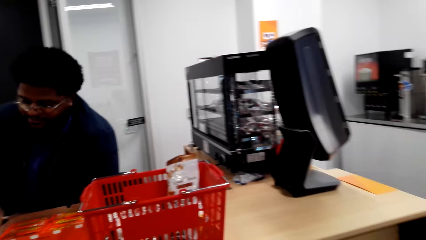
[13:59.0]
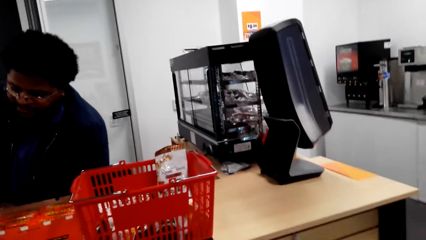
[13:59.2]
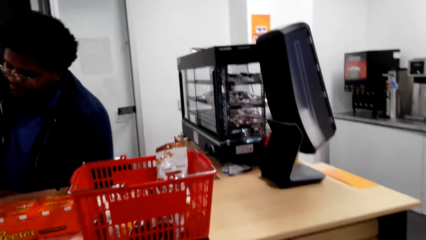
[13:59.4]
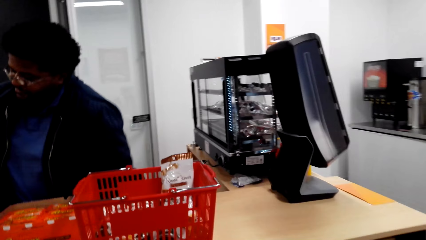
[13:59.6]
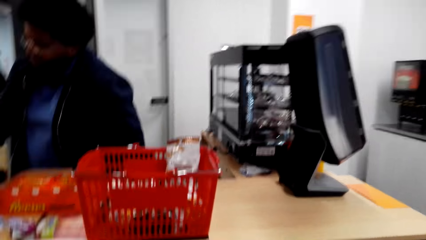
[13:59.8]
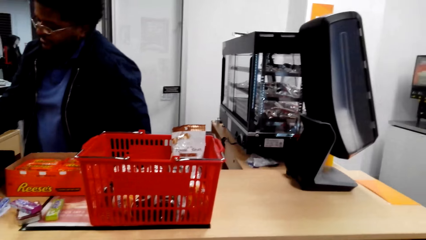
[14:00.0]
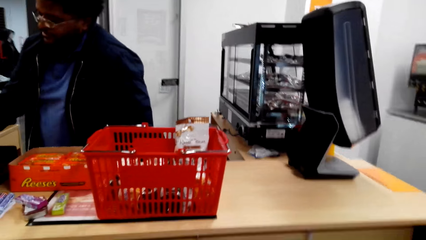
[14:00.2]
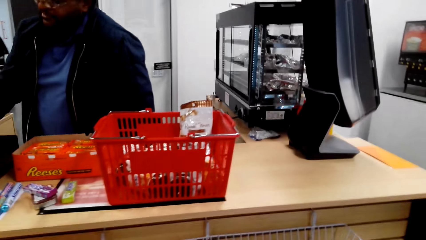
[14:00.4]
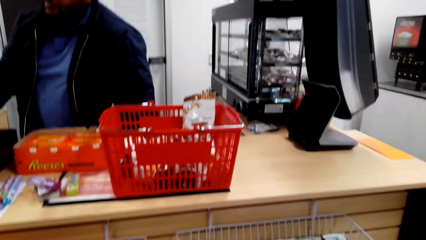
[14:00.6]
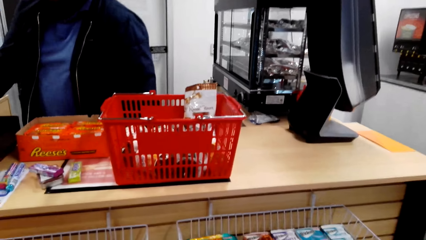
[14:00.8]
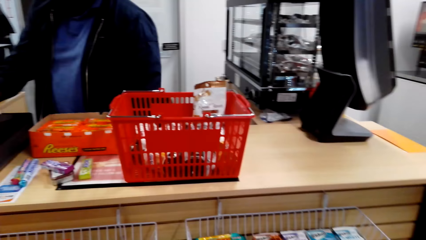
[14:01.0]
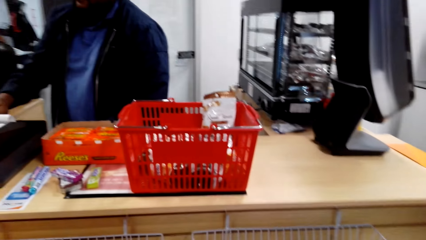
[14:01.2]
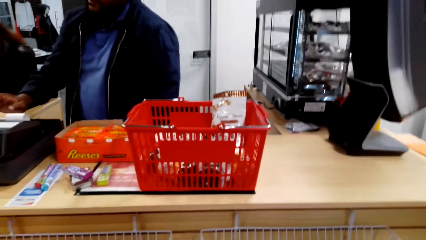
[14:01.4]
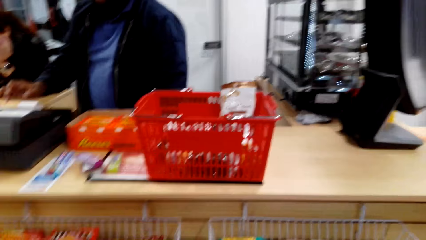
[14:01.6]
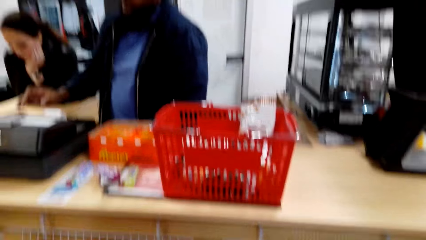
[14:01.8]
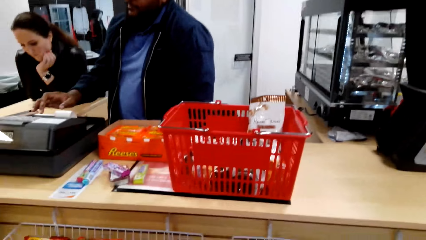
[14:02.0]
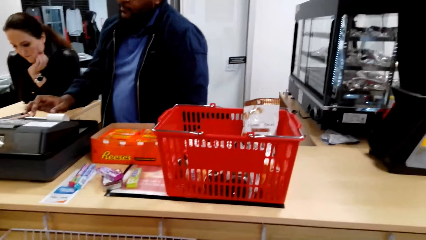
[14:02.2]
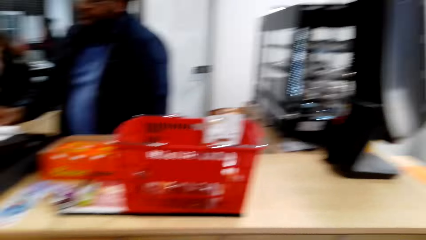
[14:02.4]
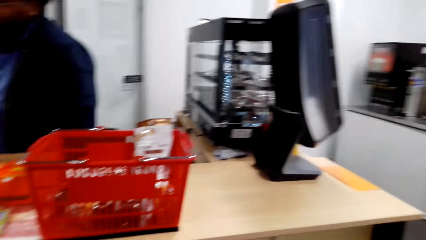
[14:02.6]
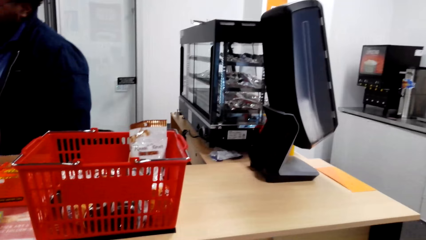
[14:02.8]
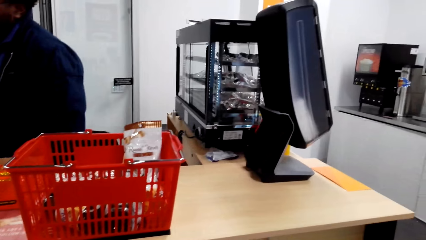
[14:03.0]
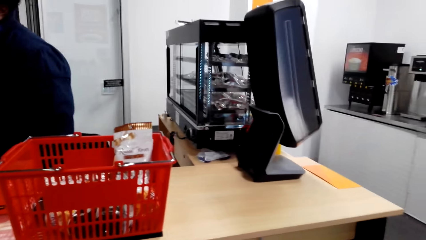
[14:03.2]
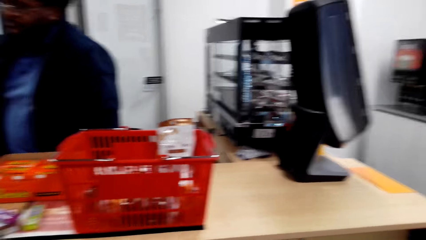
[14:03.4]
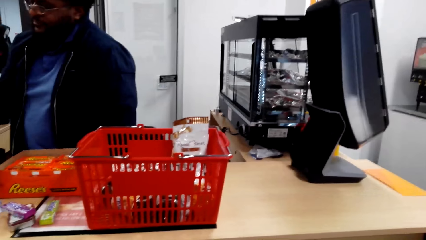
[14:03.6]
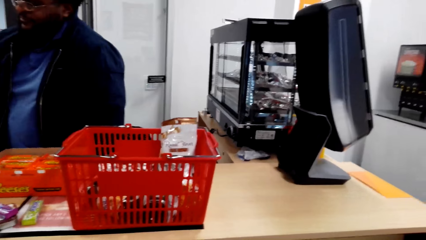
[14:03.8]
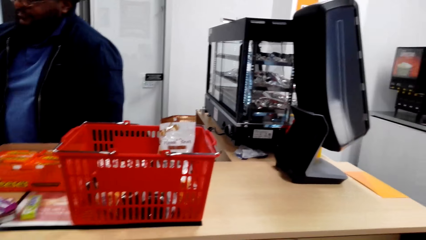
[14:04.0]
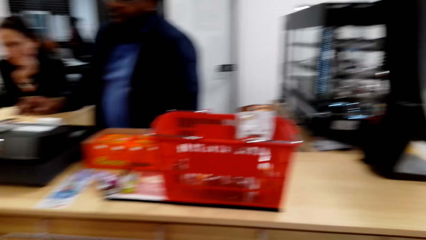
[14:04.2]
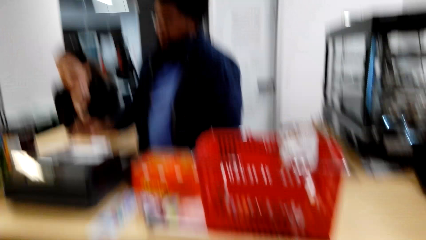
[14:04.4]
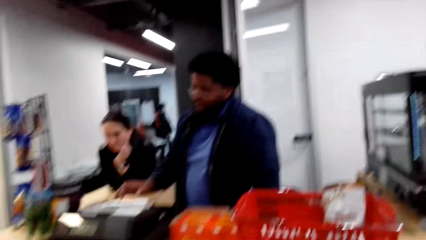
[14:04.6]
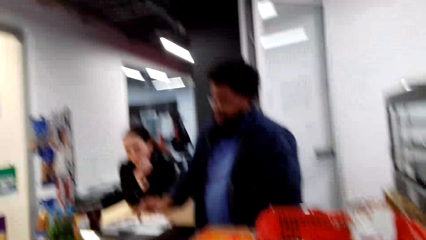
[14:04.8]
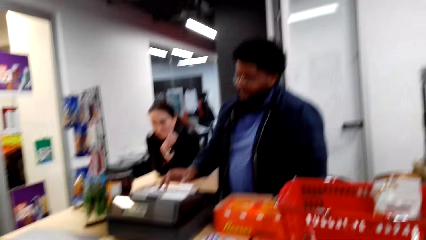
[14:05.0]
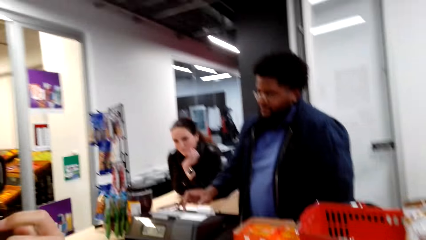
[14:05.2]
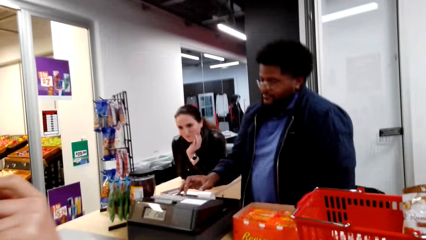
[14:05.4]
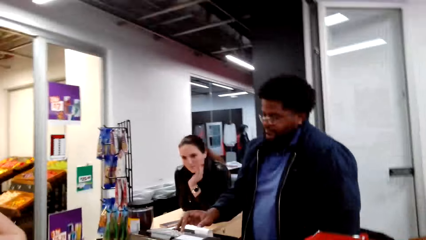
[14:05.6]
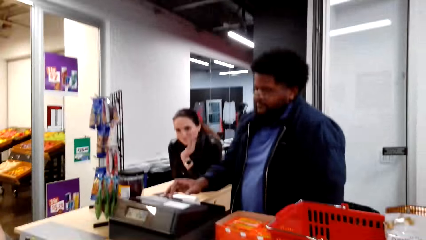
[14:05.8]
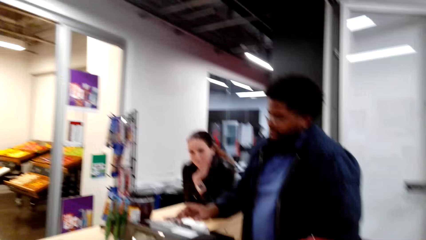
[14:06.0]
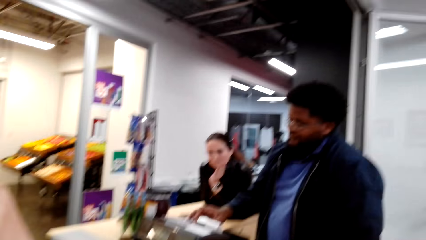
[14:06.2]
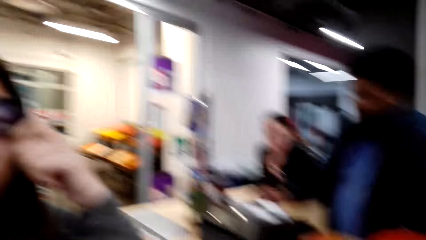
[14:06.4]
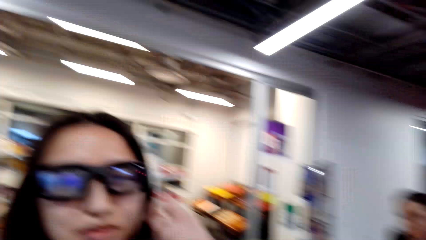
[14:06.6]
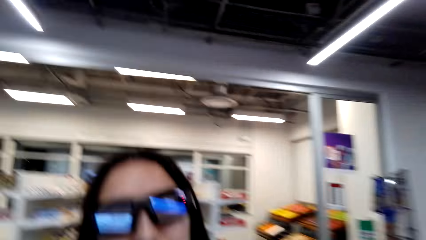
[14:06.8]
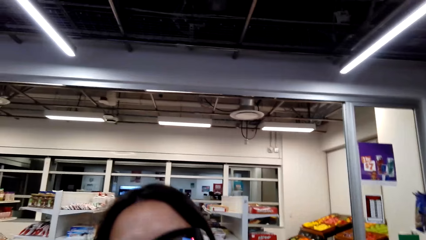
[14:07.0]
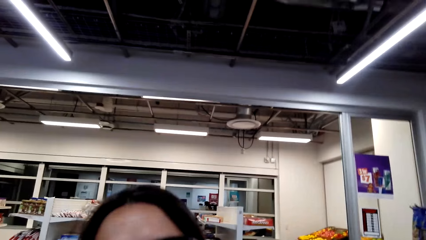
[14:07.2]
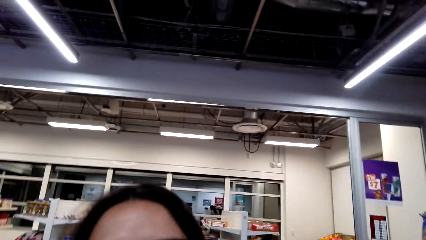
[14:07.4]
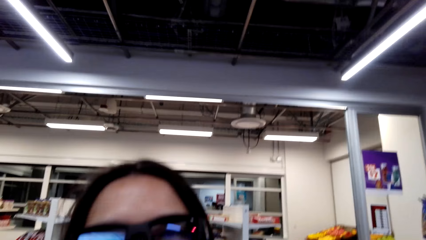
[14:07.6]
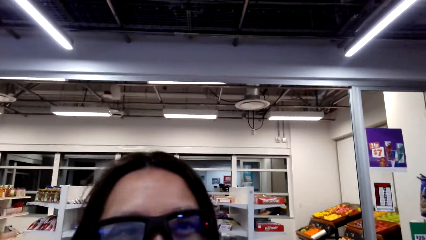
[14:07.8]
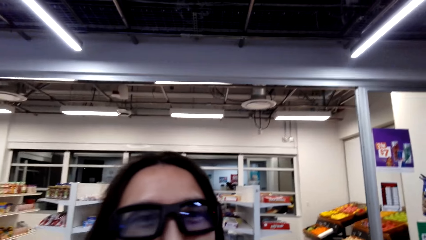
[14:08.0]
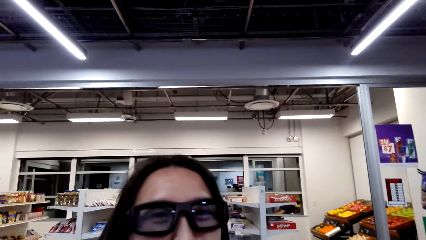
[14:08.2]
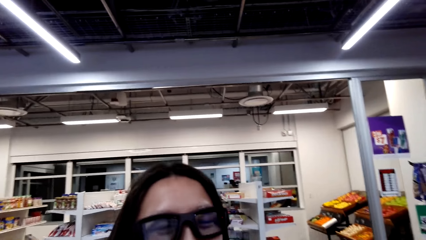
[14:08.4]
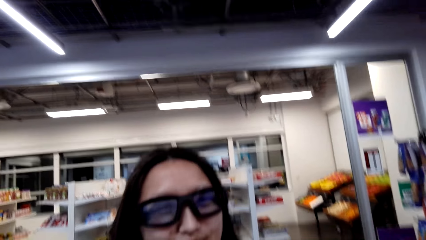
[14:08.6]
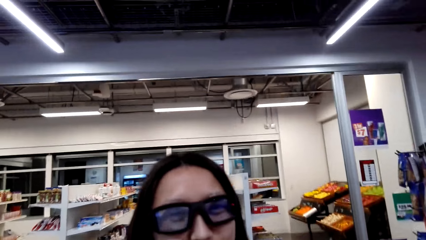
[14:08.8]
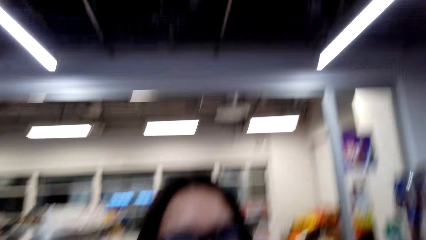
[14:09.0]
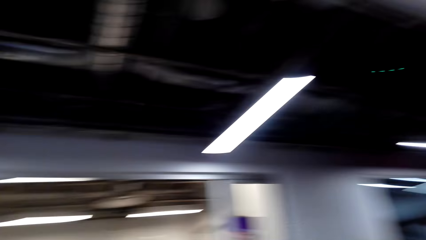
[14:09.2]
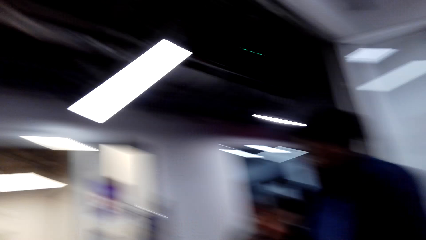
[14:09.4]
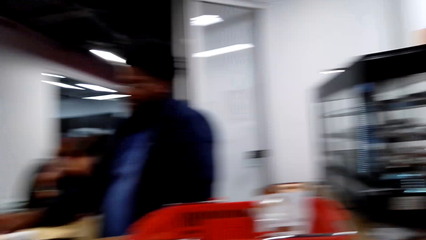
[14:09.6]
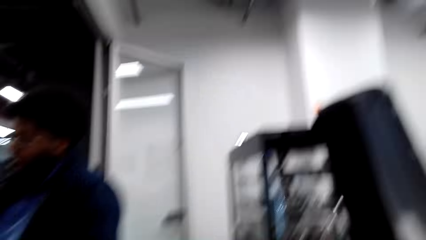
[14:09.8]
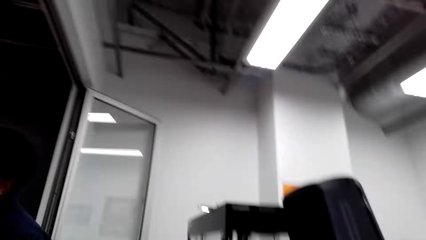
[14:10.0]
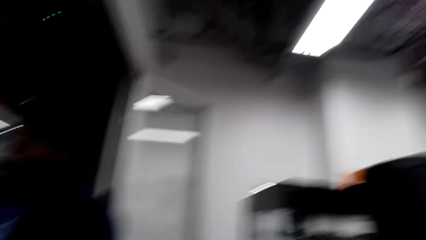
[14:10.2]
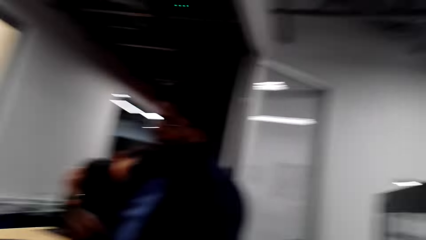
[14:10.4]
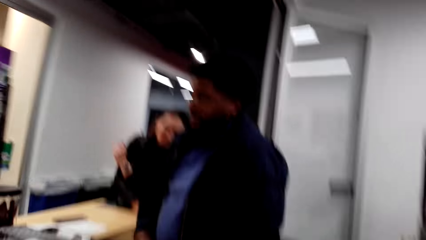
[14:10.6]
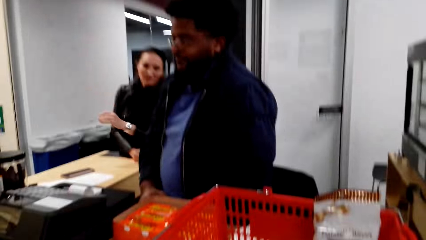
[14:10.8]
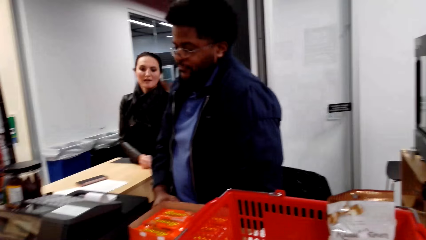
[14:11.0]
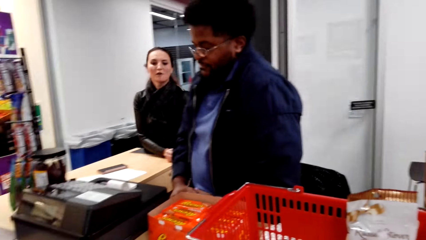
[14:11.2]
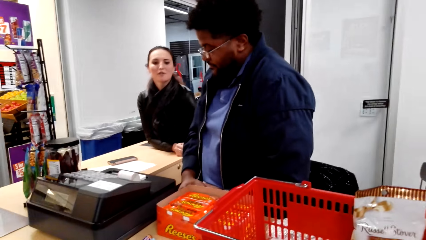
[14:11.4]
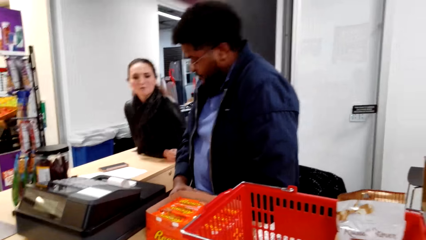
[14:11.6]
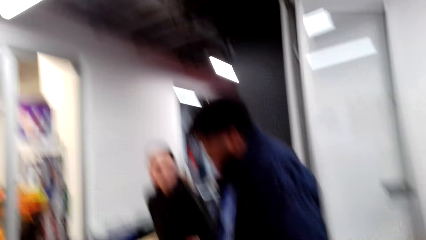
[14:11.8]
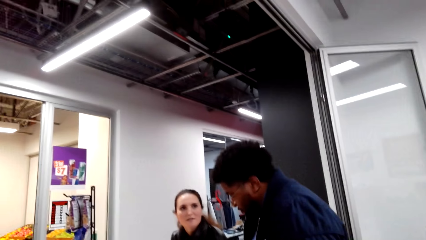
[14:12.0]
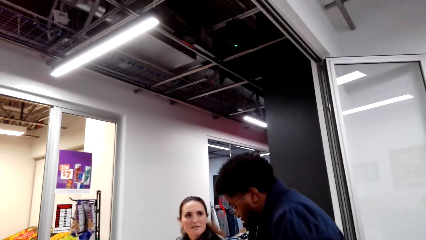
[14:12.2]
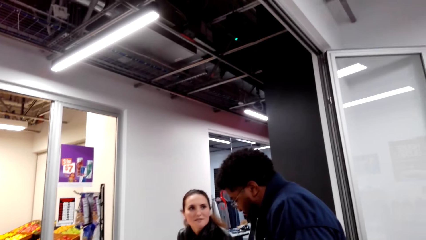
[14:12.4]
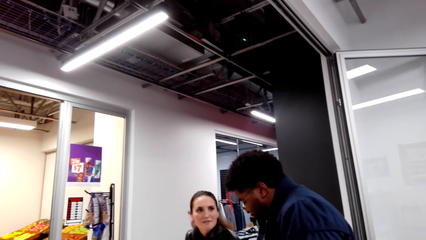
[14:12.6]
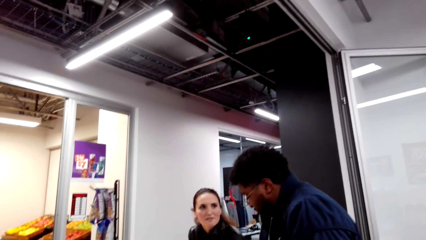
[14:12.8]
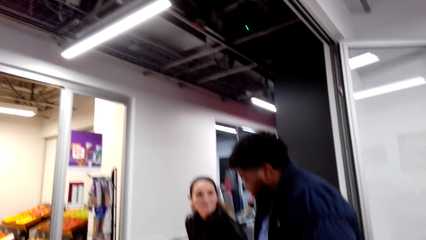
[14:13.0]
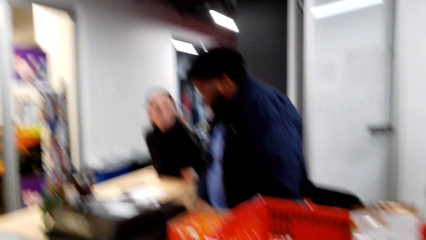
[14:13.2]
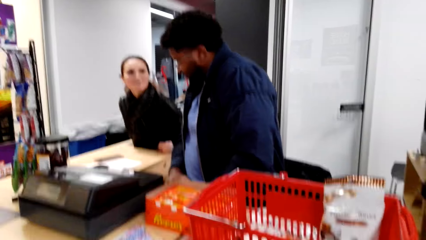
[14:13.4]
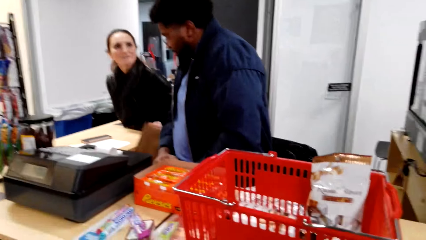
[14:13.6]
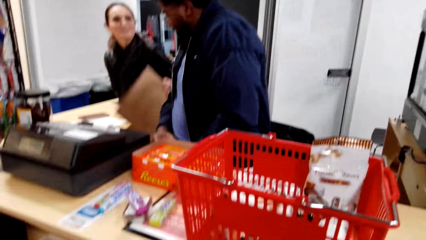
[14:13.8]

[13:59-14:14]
The cashier bills the goods. The camera wearer talks to a woman.
